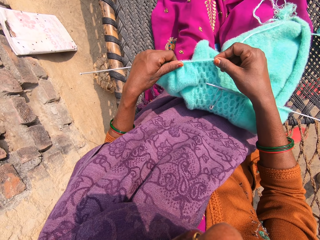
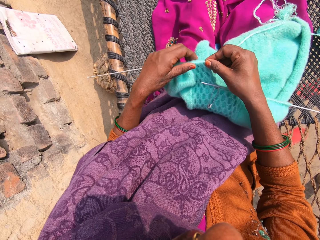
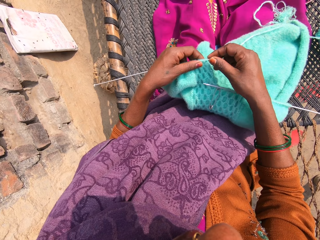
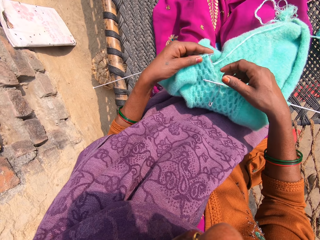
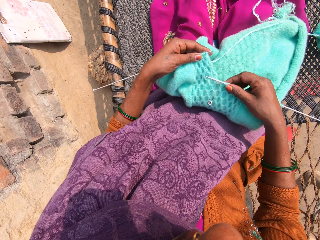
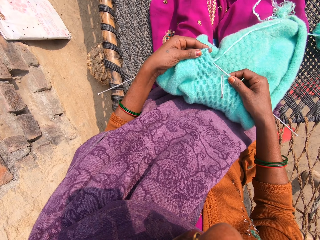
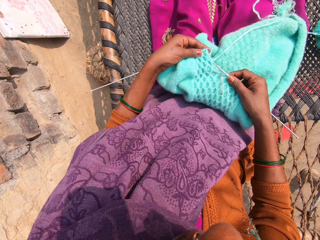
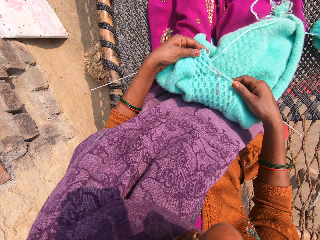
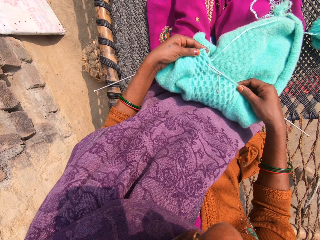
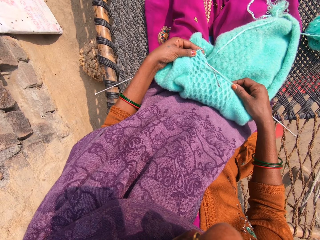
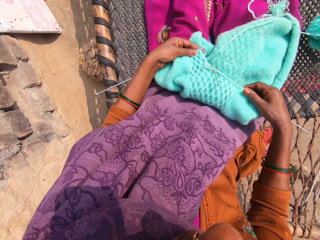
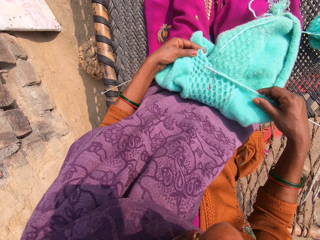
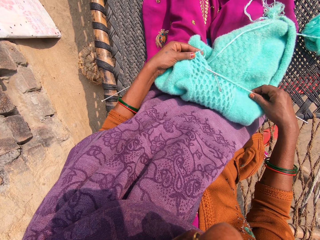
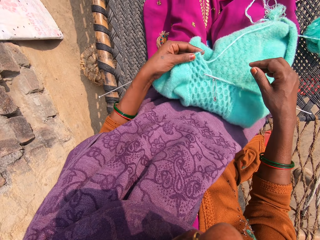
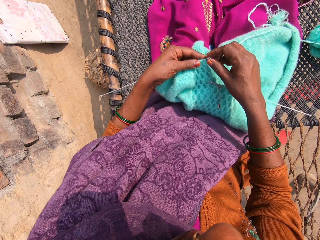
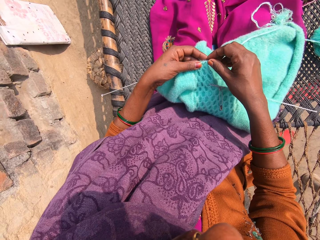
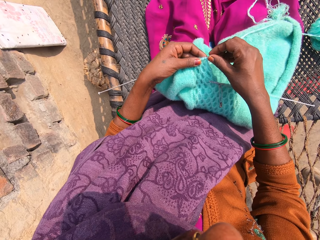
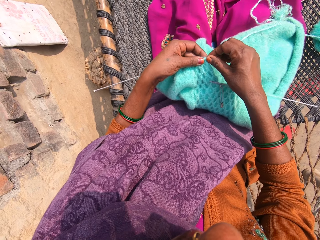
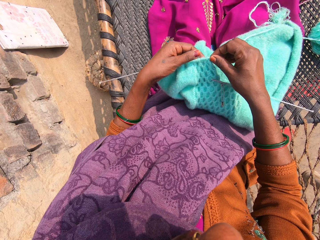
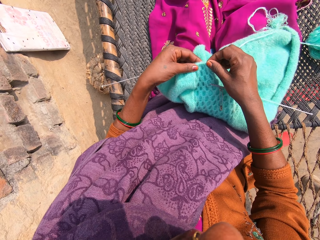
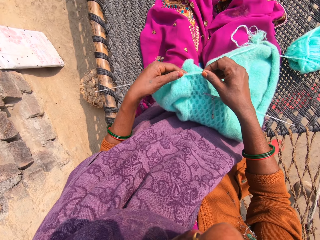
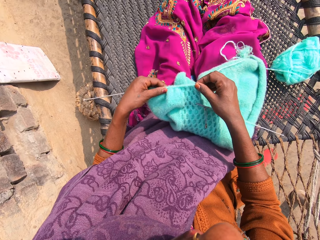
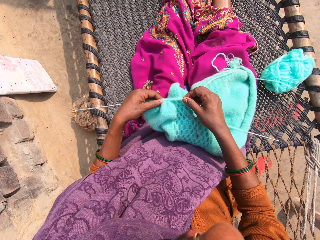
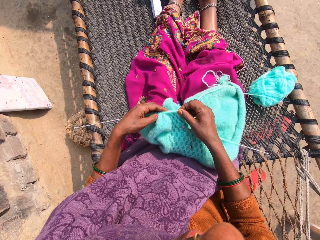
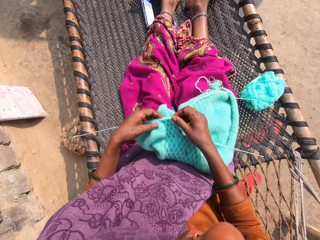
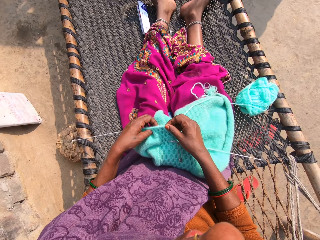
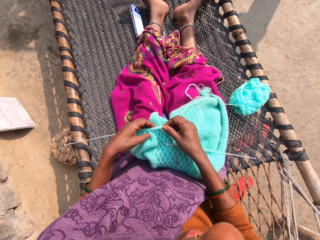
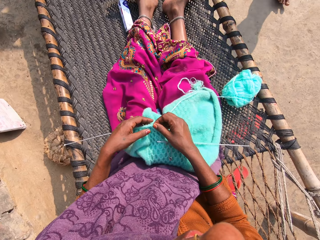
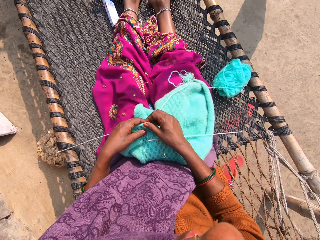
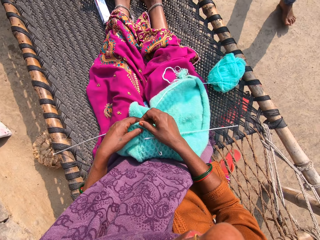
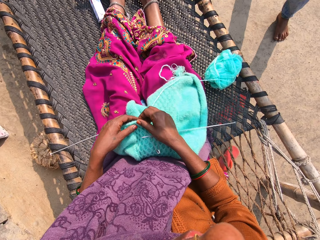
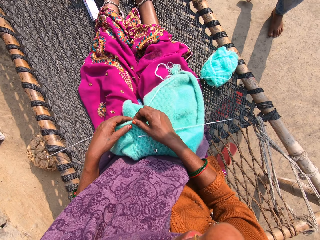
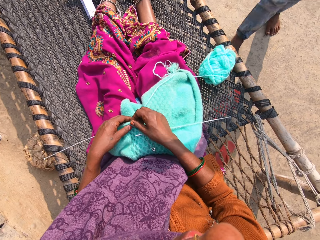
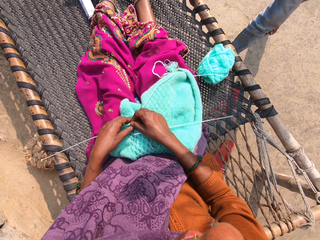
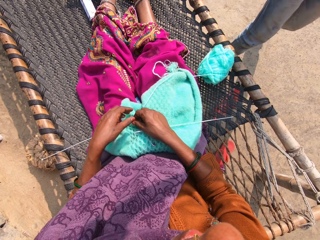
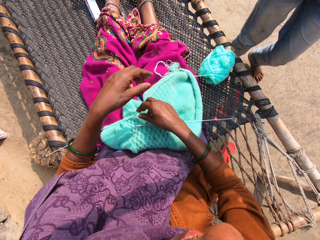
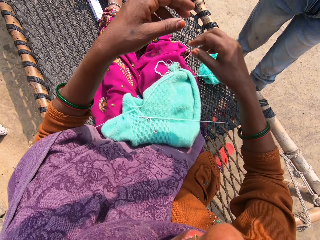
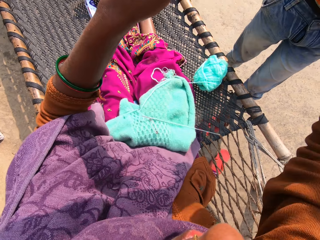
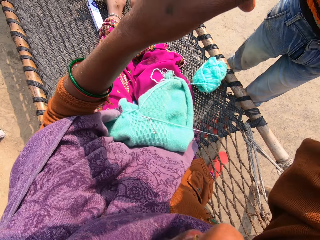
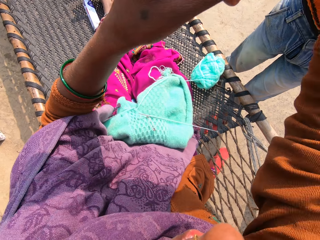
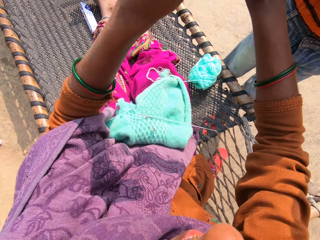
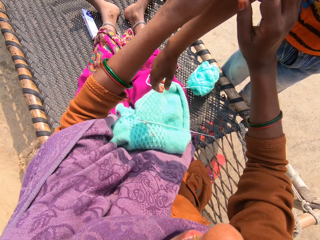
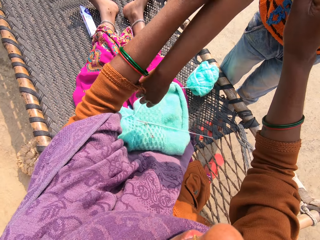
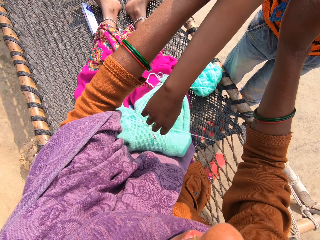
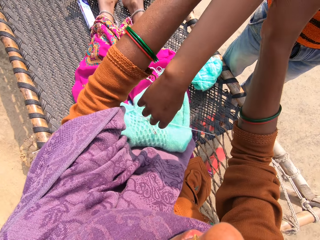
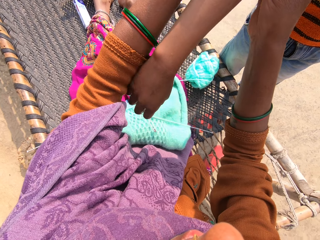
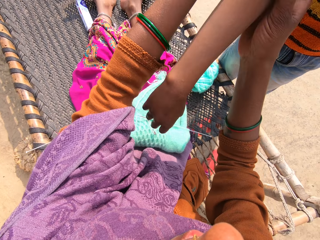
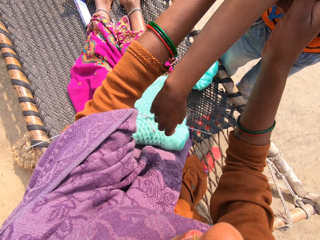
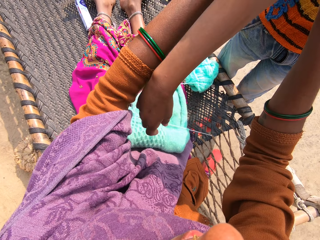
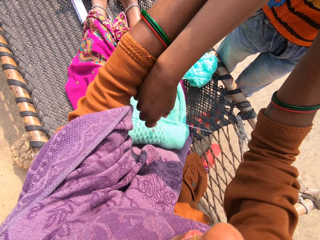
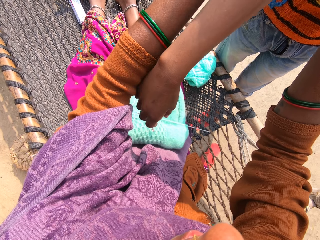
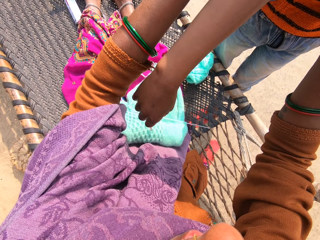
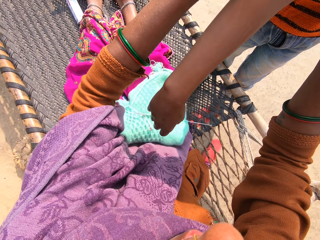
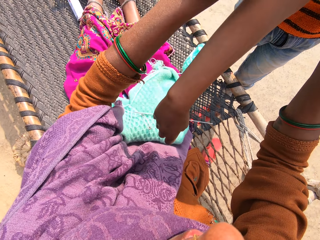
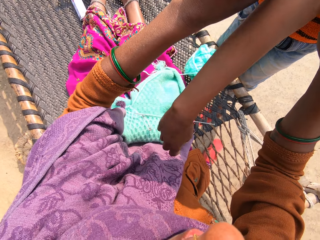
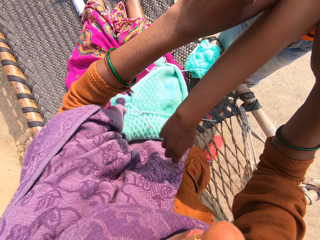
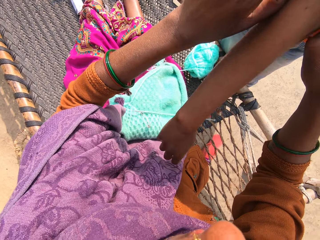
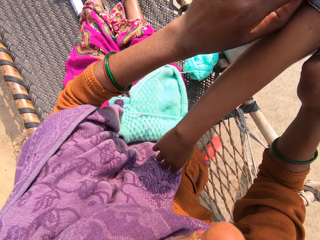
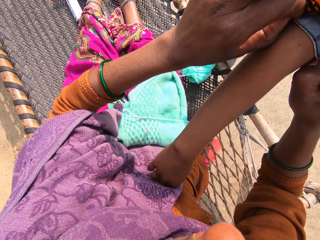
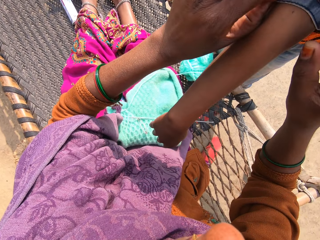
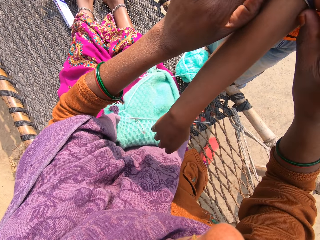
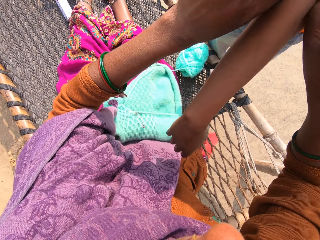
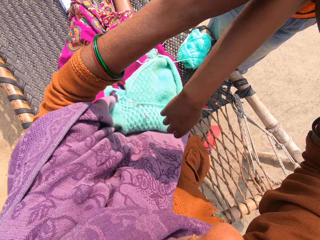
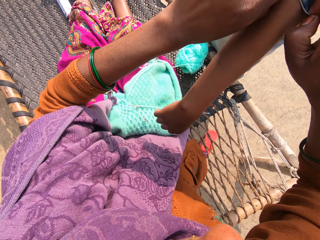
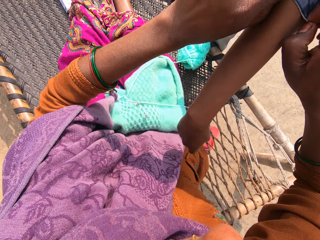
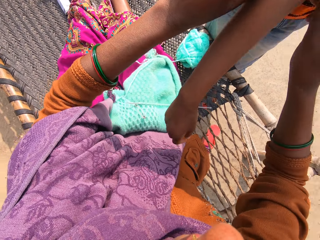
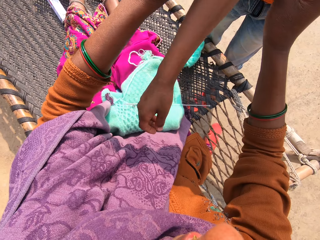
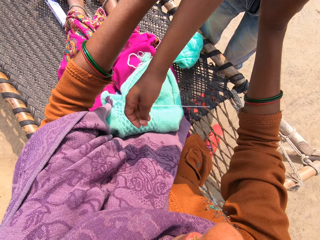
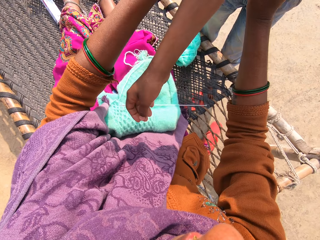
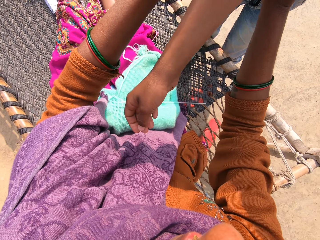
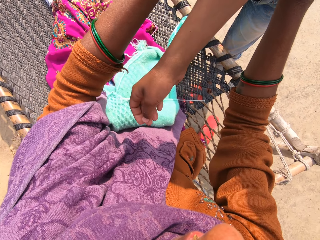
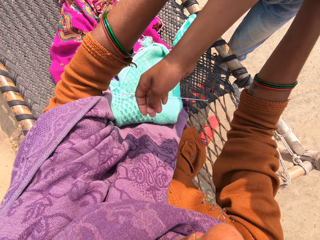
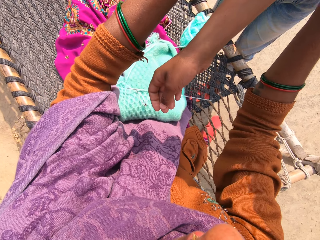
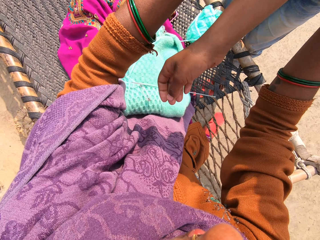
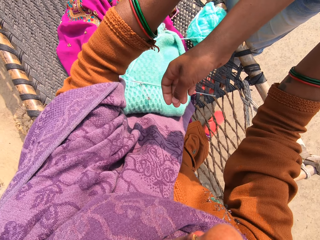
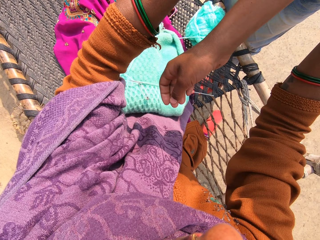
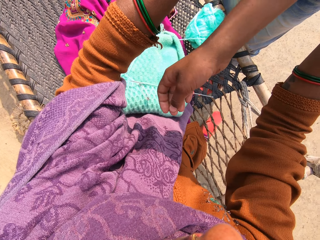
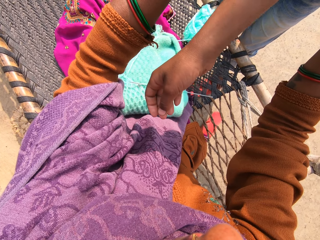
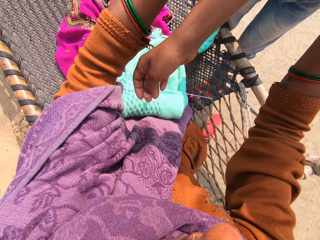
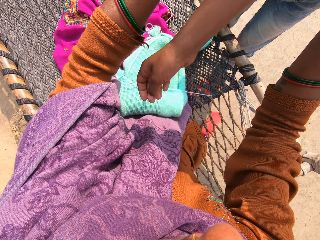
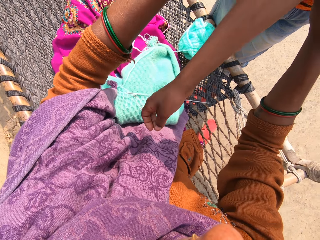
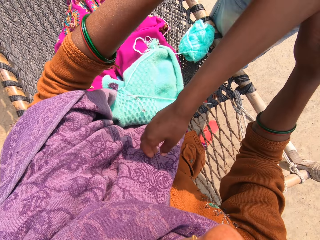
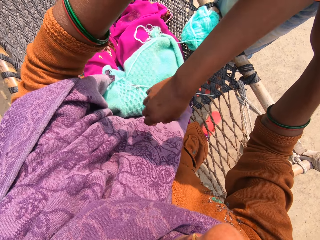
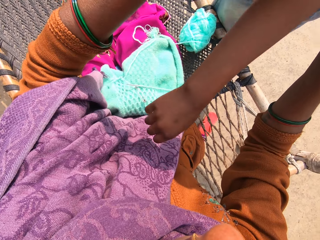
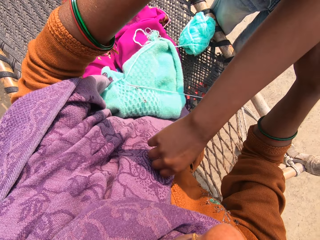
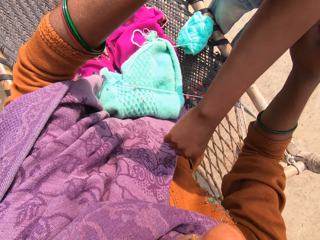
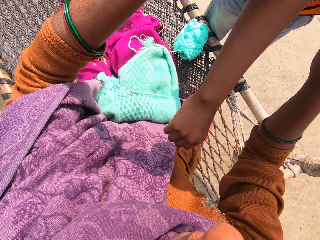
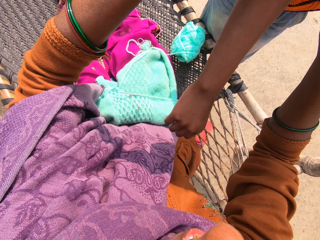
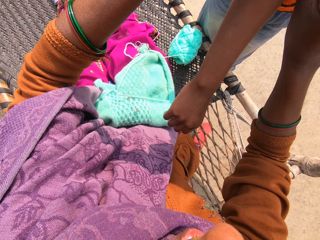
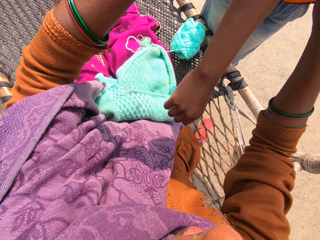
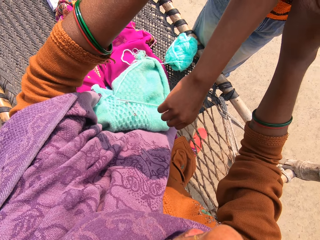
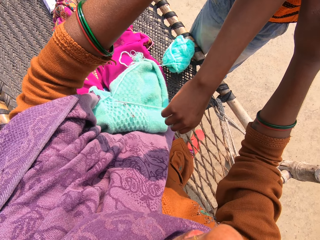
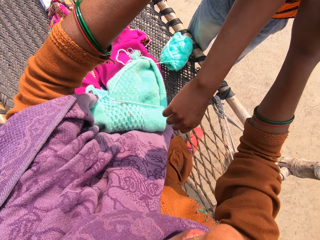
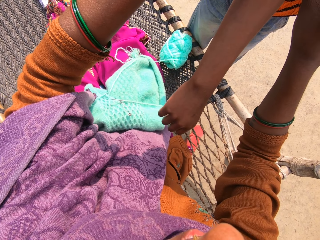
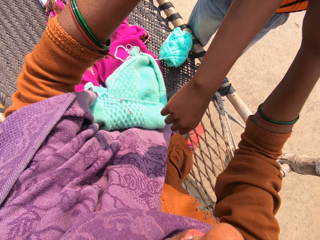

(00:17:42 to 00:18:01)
The camera wearer touches a knitting needle with her right hand. She pulls the garment over the knitting needle. She talks to a boy. The boy walks around the compound. The camera wearer adjusts the cloth of the boy. She pulls the boy's sleeve. She talks to someone.

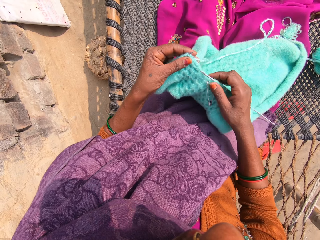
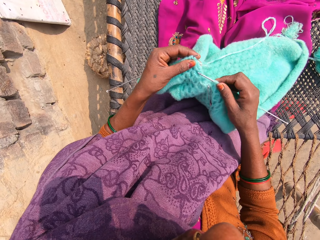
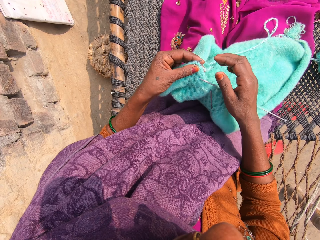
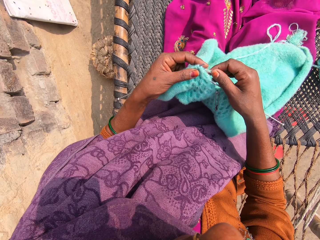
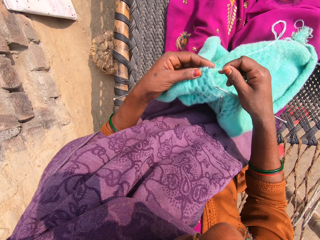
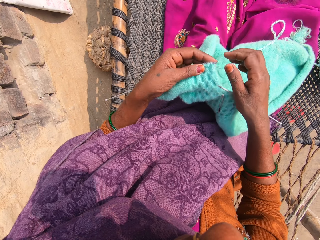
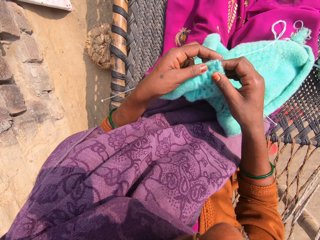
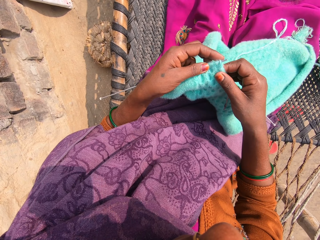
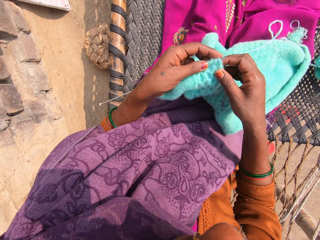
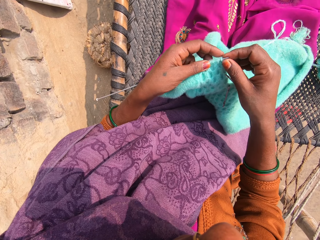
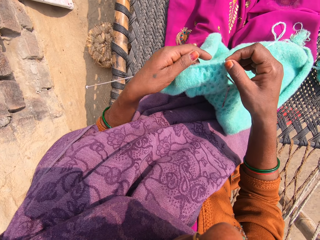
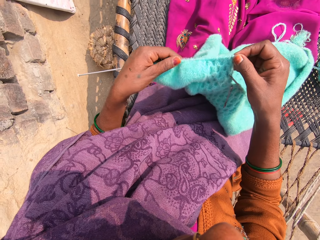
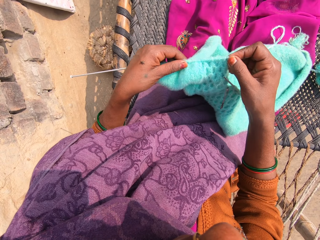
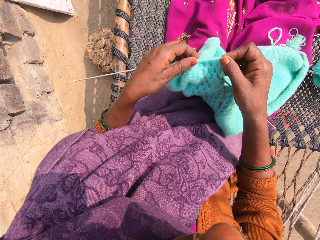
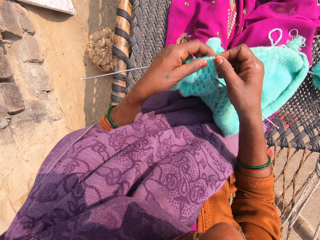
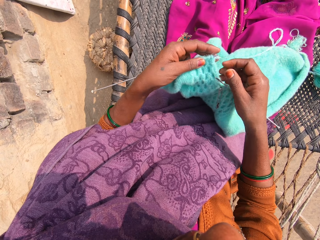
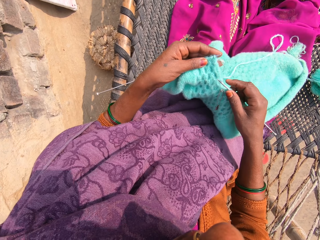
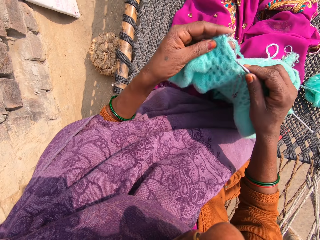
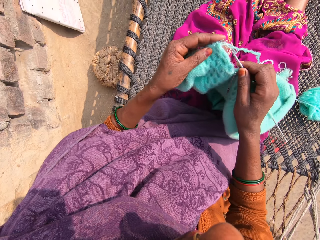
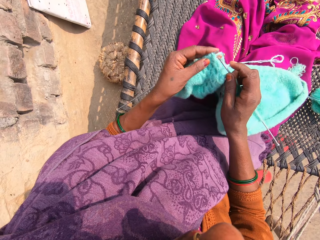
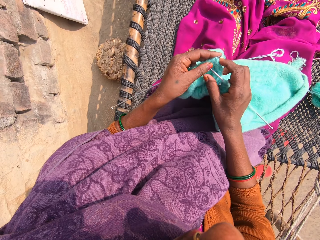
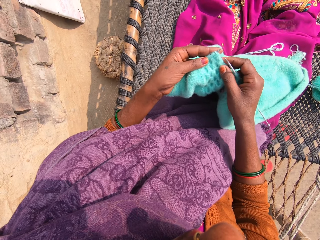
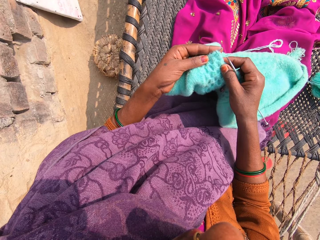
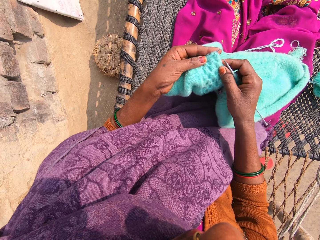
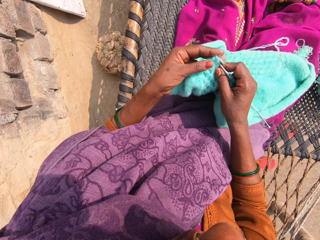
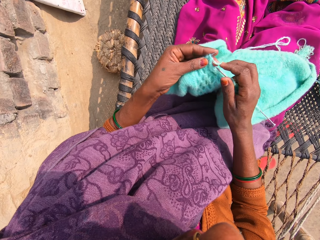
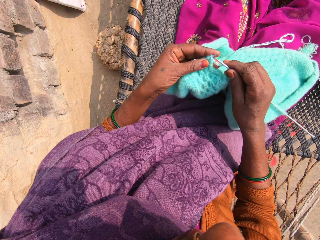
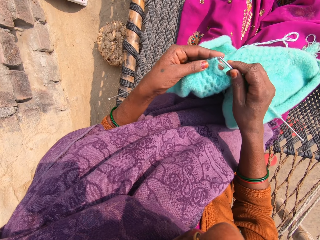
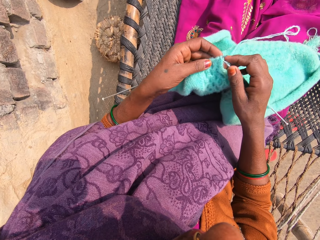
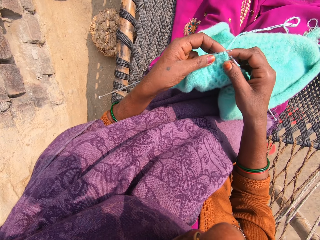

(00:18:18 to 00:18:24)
The camera wearer adjusts a knitting pin with her right hand. She adjusts the wool on the knitting pin. She adjusts the position of the towel.
